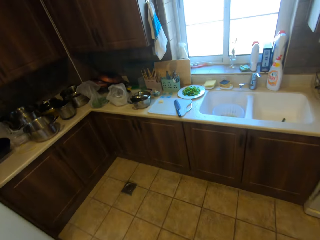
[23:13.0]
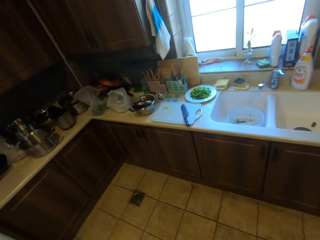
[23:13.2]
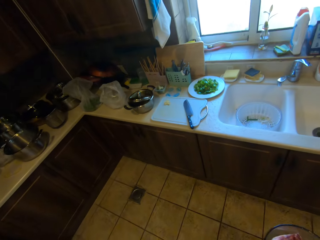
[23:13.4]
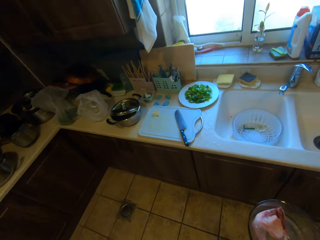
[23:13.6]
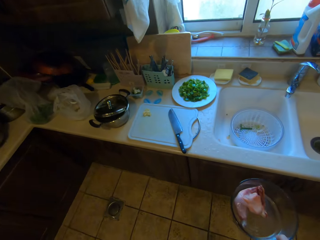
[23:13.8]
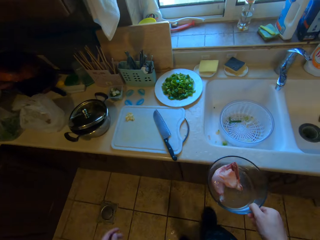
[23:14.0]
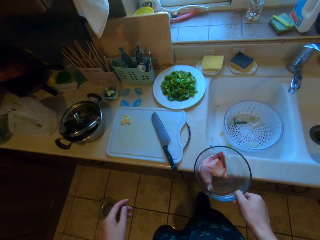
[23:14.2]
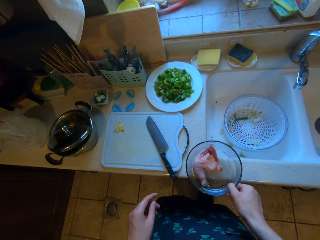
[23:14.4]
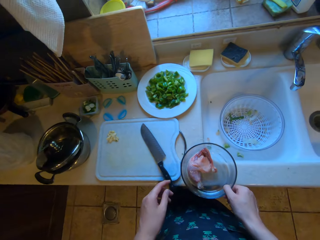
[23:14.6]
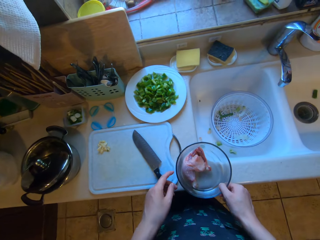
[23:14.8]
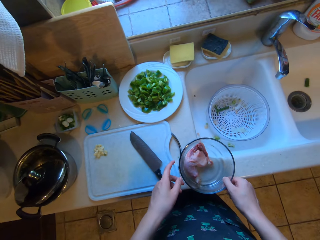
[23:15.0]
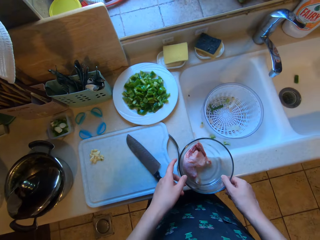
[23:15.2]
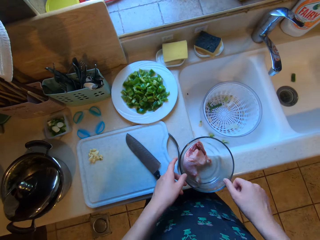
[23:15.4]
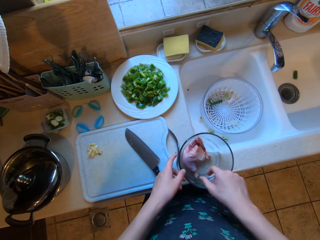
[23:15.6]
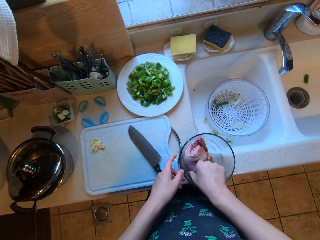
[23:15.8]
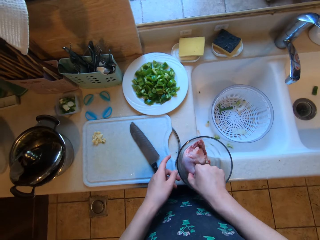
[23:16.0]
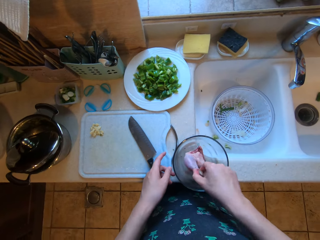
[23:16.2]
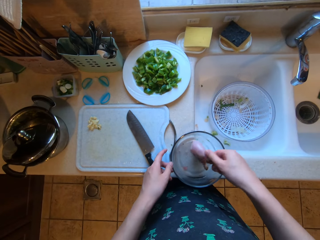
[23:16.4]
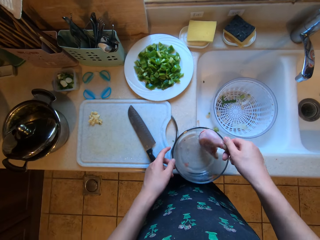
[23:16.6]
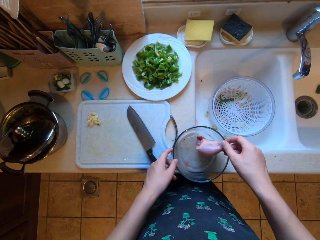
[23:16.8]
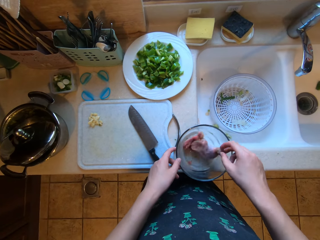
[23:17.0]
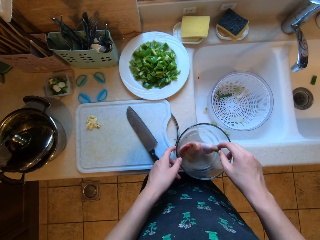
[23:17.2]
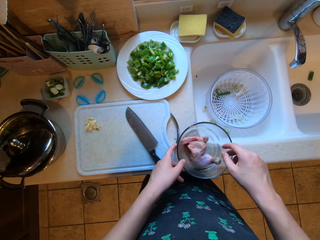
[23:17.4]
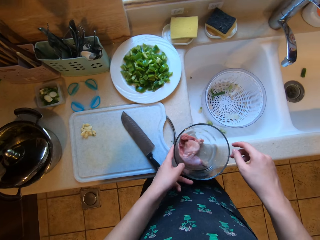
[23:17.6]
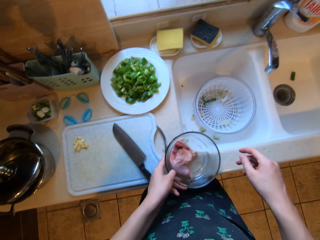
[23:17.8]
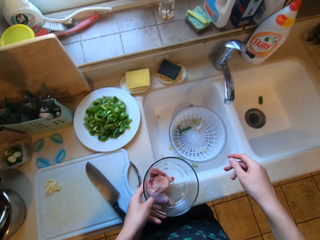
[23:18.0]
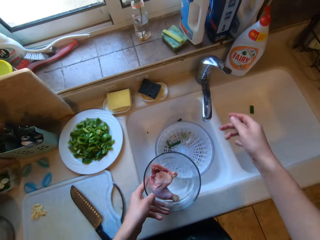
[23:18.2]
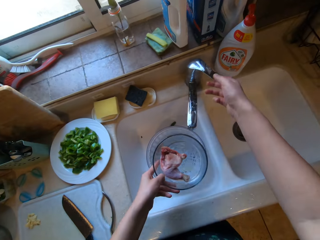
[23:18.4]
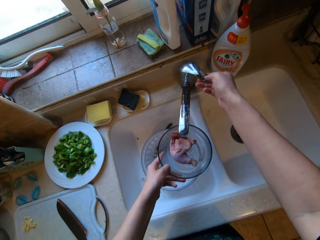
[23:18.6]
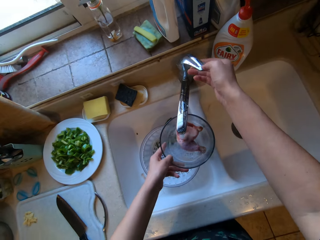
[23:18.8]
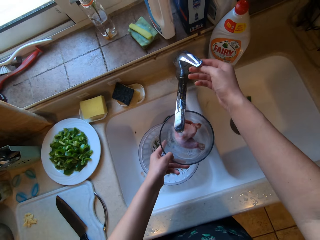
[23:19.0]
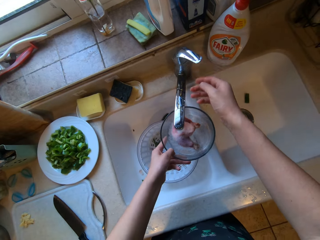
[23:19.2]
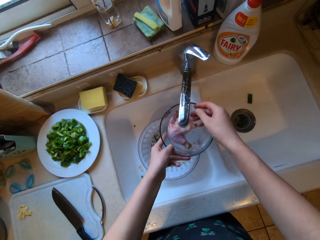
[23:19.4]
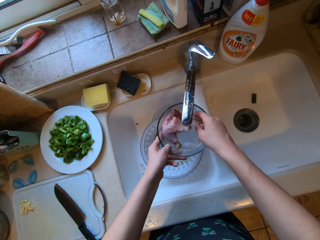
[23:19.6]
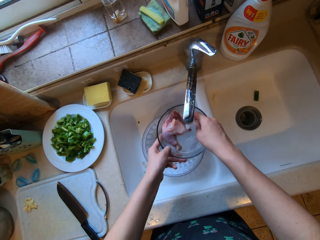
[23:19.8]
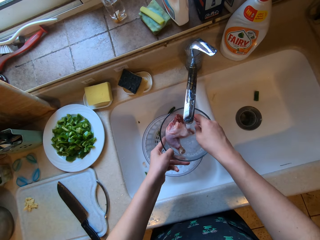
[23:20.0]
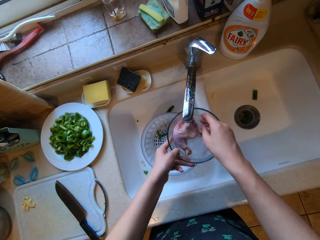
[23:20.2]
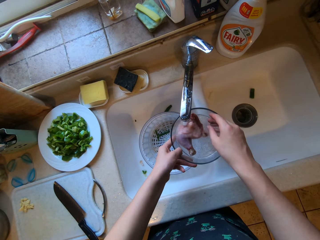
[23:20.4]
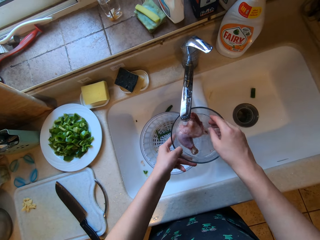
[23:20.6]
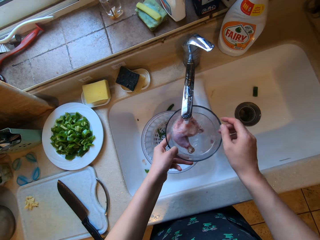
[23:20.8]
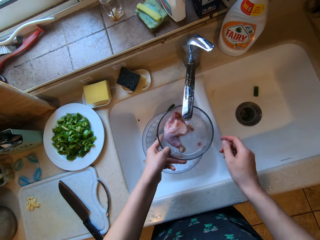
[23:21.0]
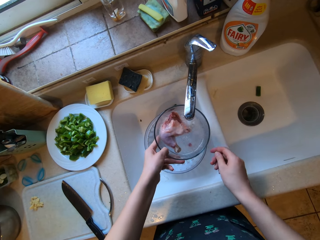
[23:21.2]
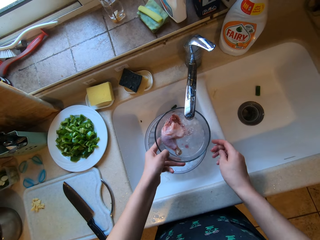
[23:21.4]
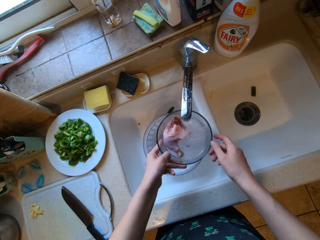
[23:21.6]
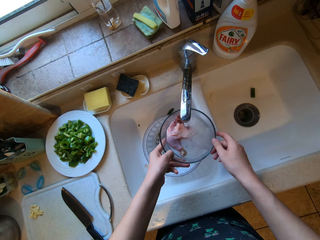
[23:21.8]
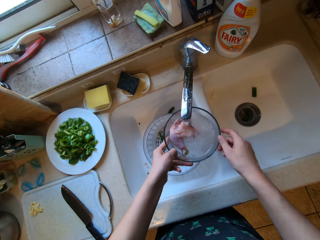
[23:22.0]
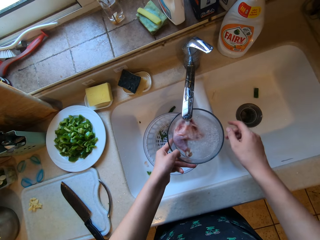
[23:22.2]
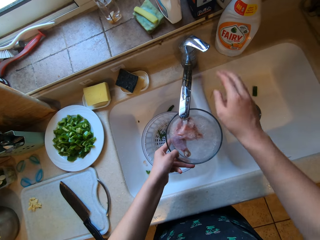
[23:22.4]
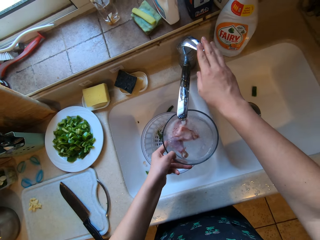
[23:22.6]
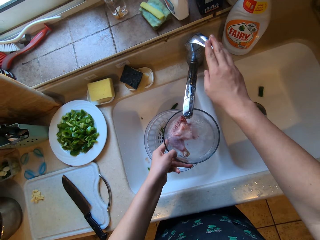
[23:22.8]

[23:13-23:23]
The camera wearer walks towards a kitchen sink. He drops the bowl of meat on the counter with his right hand. He picks up the meat or chicken from the bowl with his right hand, rotates the meat in the bowl with his right hand, and drops the meat into the bowl with his right hand. He picks up the bowl with his left hand. He opens a tap on the kitchen sink with his right hand. He fills the bowl of meat with water from the tap. He rinses the chicken.

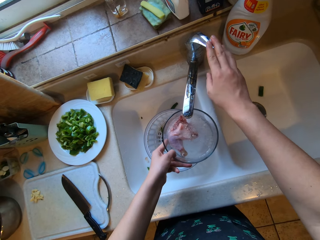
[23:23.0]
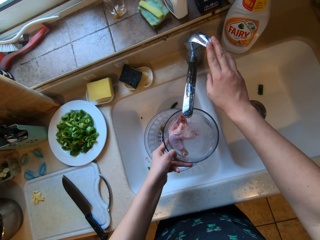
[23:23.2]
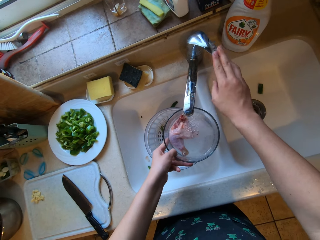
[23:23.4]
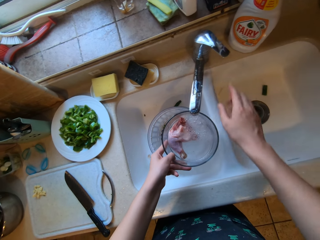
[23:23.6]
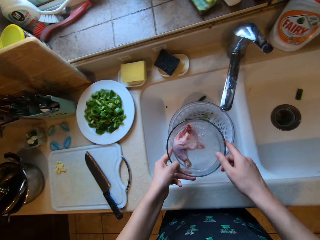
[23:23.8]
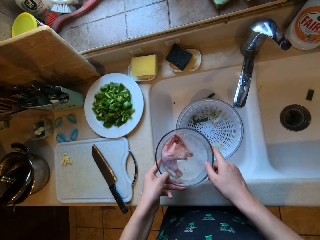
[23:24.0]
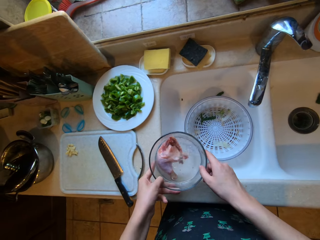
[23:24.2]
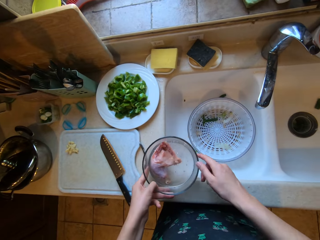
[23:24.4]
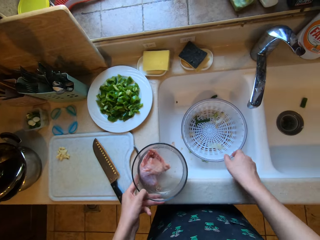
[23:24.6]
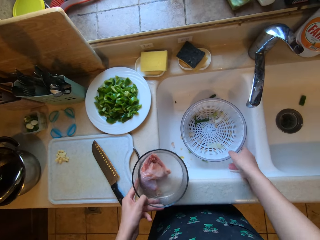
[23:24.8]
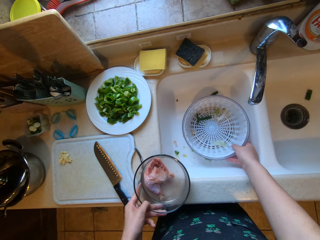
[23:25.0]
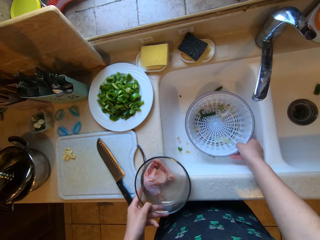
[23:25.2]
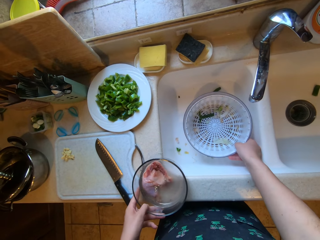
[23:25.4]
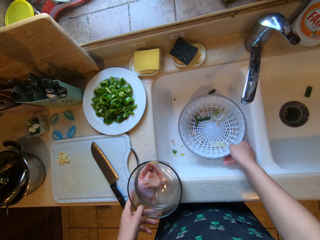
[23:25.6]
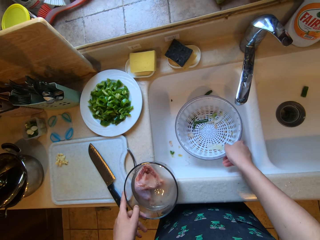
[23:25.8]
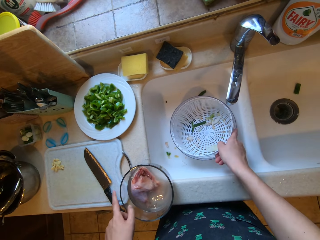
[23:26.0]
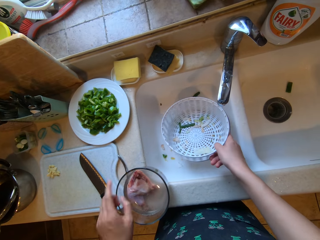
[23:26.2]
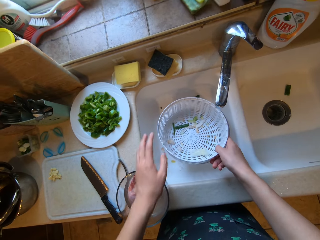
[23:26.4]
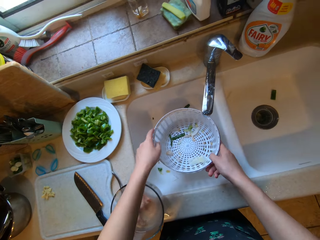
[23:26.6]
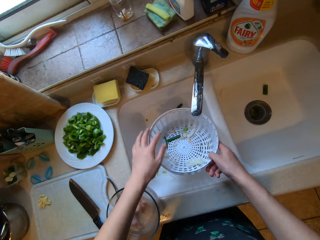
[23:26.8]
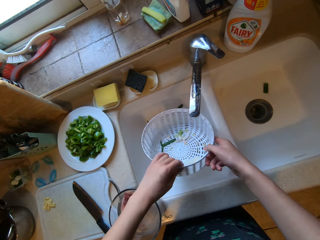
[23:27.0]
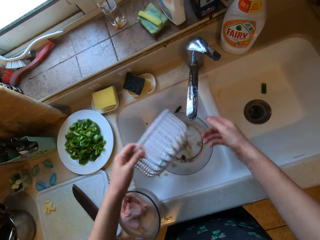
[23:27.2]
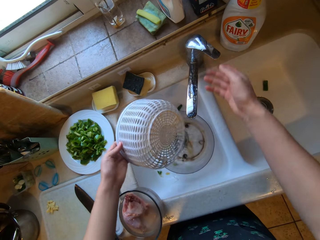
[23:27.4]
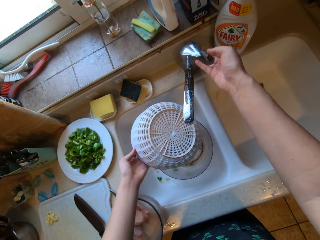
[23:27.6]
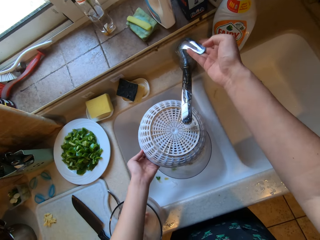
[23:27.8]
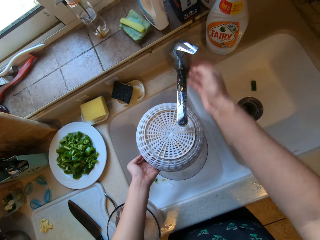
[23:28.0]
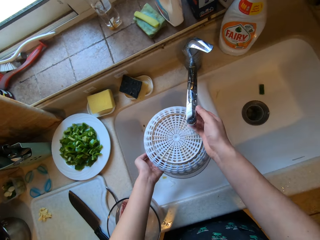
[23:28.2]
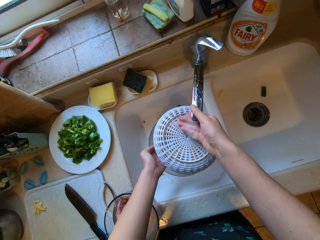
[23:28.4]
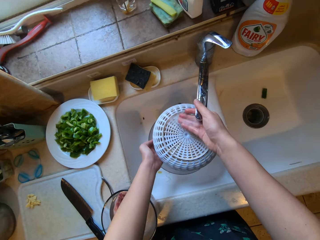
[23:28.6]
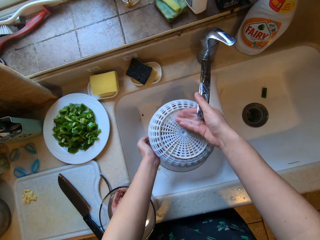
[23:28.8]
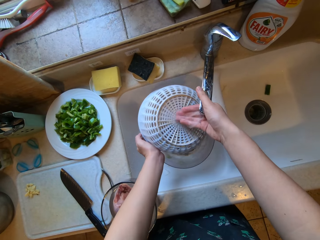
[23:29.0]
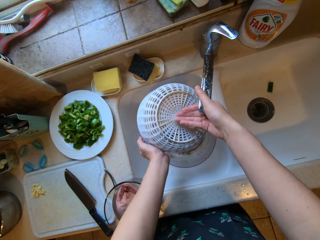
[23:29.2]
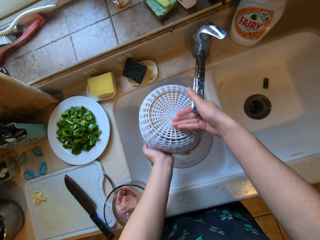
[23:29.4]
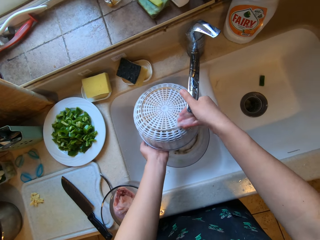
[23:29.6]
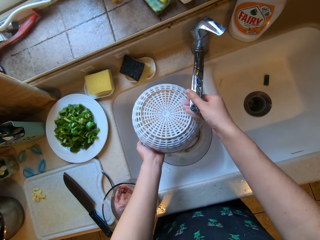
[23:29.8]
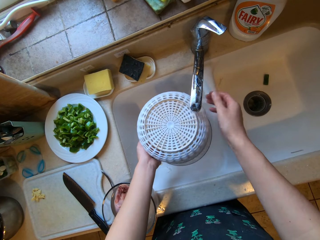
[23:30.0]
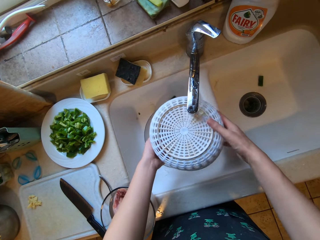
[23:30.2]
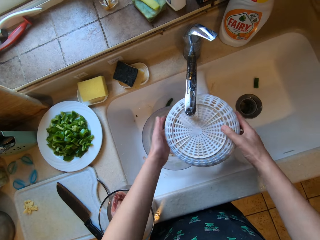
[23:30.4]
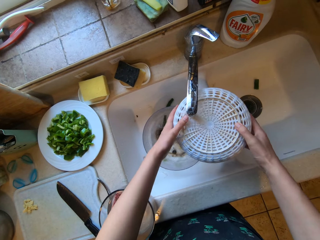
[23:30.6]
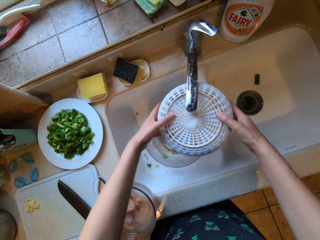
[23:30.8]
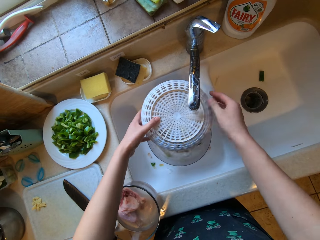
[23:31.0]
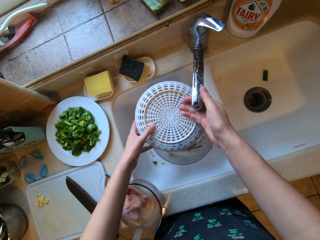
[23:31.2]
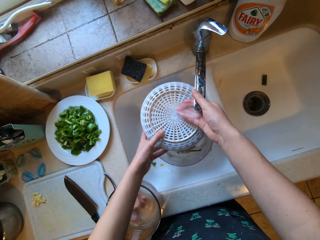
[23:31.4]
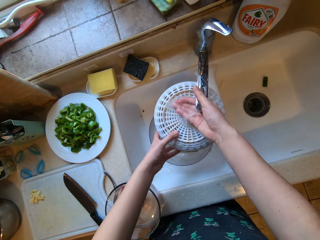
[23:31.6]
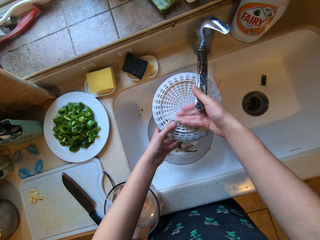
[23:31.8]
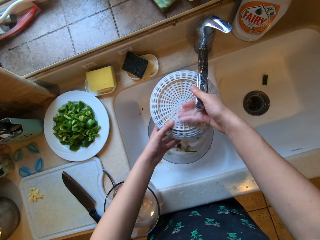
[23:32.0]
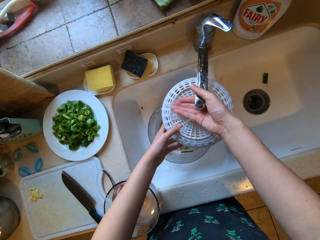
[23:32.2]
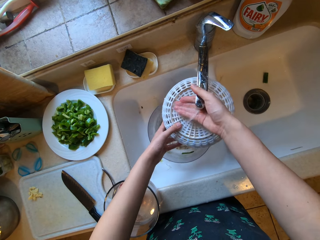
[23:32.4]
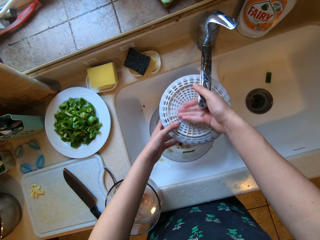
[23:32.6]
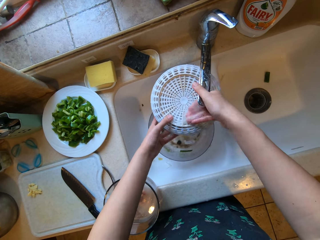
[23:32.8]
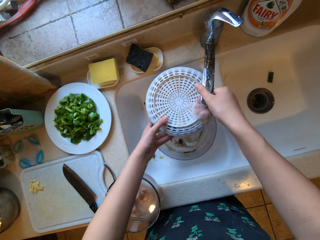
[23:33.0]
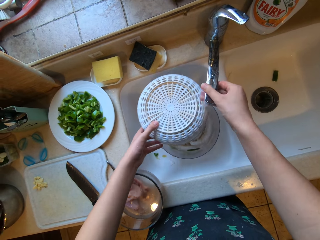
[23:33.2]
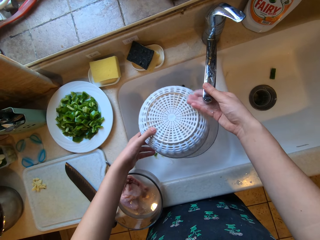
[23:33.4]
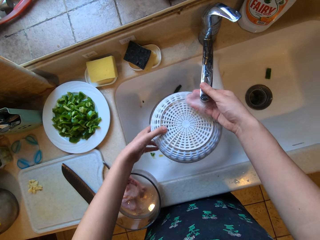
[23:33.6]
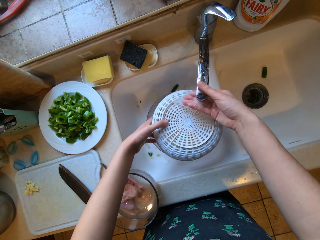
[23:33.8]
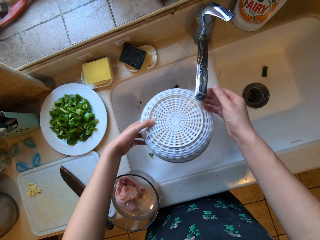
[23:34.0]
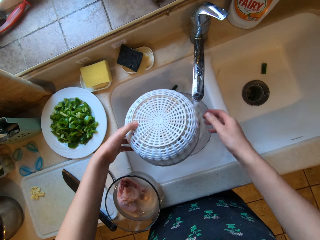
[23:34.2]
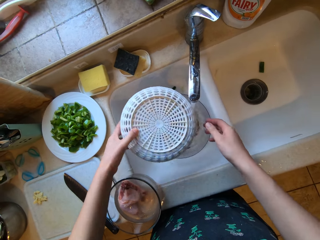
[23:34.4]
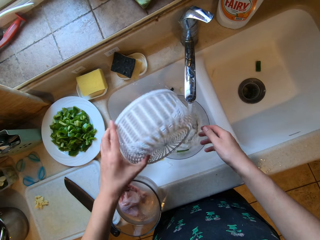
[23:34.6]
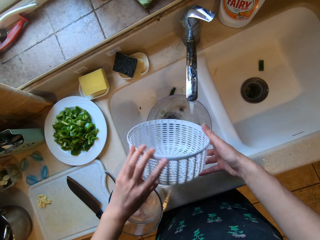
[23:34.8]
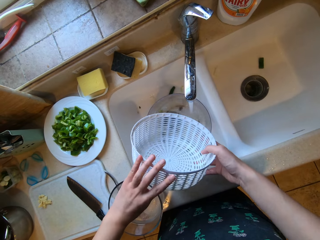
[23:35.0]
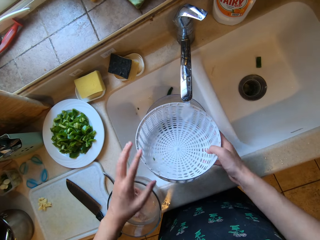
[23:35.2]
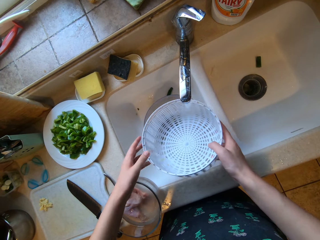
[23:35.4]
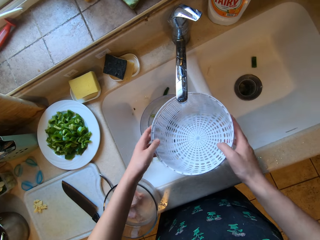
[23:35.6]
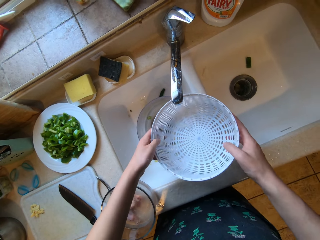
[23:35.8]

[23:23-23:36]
The camera wearer closes the tap with his right hand. He drops the bowl of meat on the counter with his left hand. He picks up a sieve from the sink with his right hand. He holds the sieve with both hands. He turns over the sieve with his left hand. He opens the tap with his right hand. He rinses the sieve with water from the tap.
